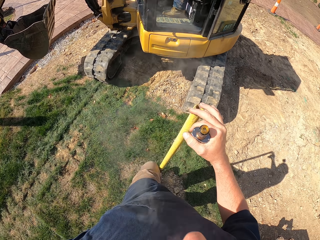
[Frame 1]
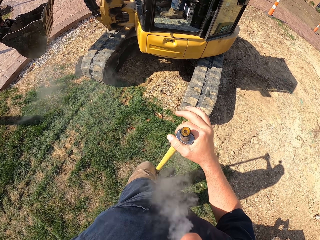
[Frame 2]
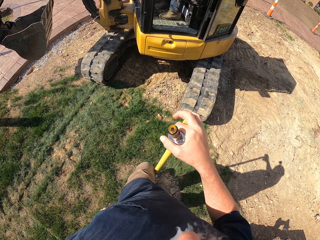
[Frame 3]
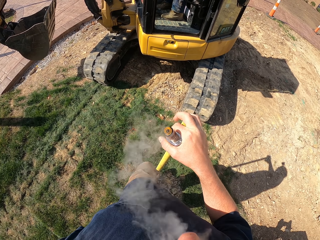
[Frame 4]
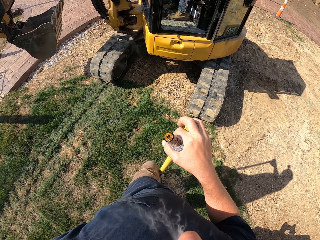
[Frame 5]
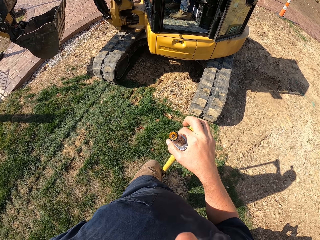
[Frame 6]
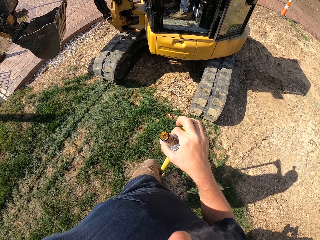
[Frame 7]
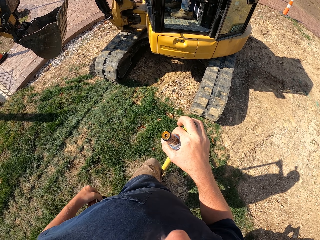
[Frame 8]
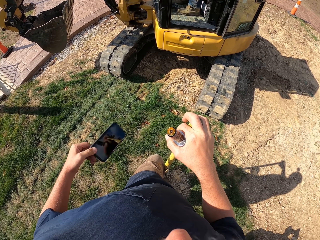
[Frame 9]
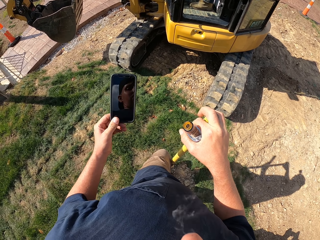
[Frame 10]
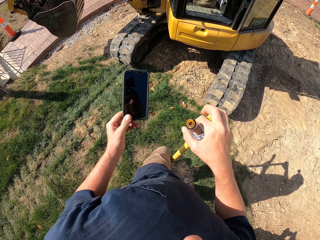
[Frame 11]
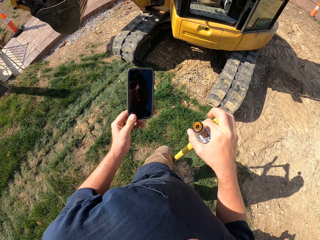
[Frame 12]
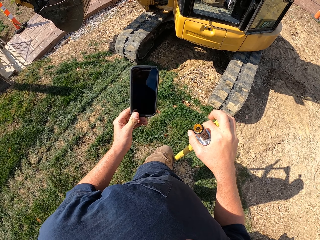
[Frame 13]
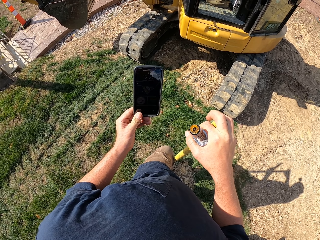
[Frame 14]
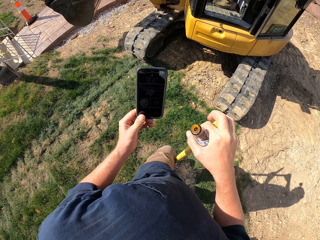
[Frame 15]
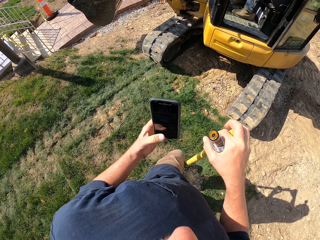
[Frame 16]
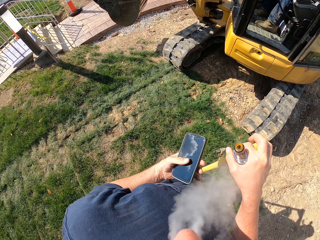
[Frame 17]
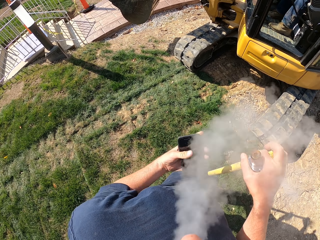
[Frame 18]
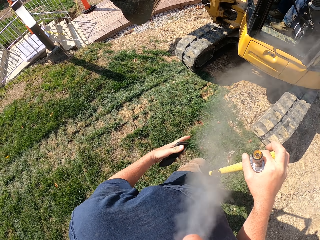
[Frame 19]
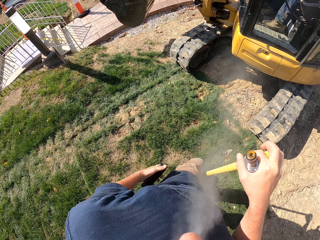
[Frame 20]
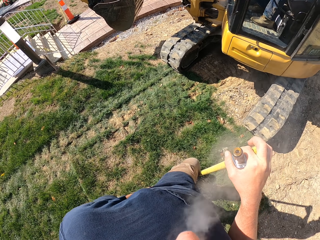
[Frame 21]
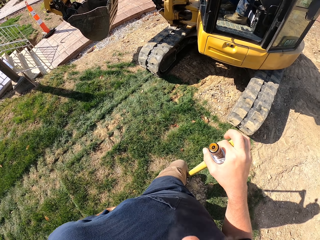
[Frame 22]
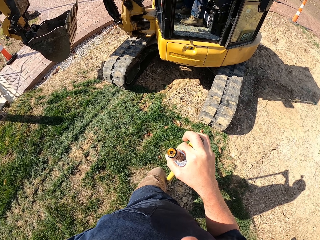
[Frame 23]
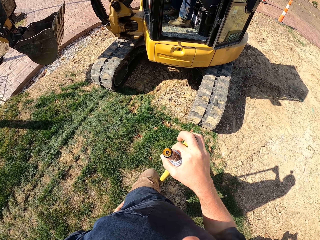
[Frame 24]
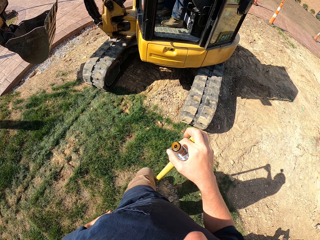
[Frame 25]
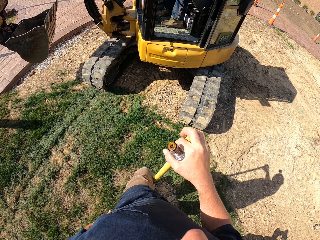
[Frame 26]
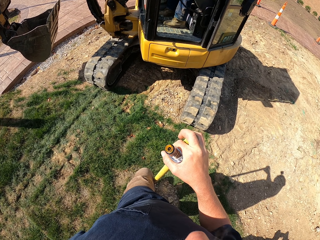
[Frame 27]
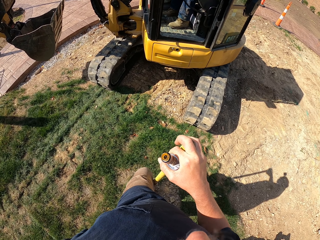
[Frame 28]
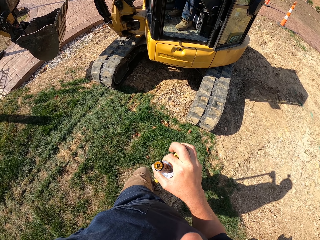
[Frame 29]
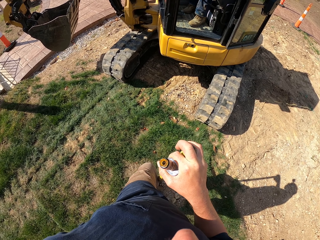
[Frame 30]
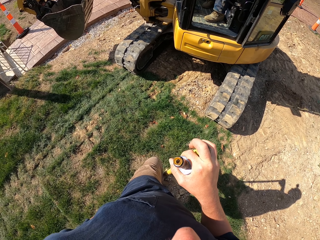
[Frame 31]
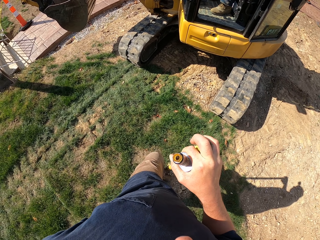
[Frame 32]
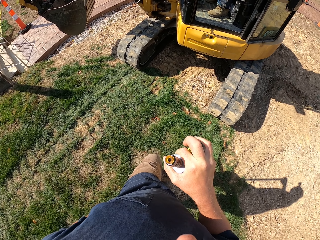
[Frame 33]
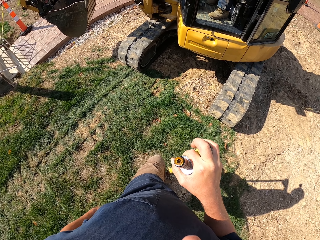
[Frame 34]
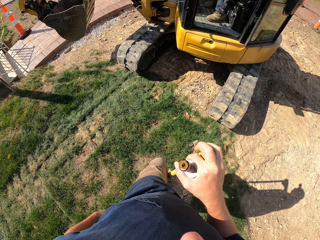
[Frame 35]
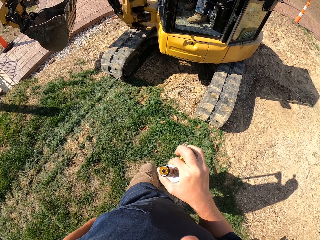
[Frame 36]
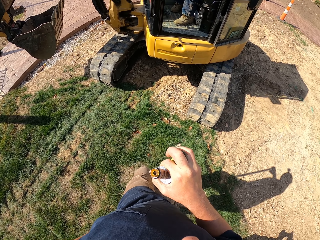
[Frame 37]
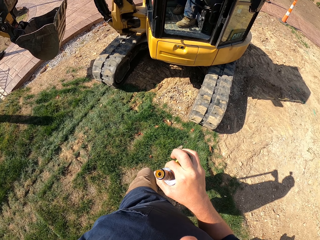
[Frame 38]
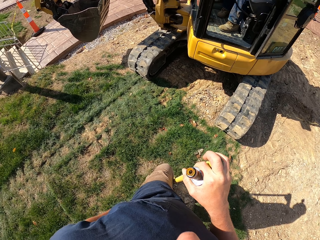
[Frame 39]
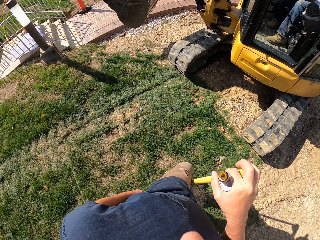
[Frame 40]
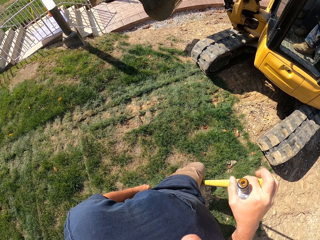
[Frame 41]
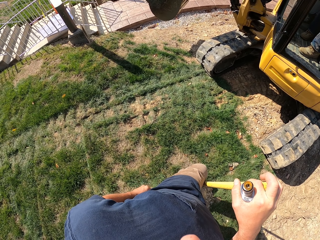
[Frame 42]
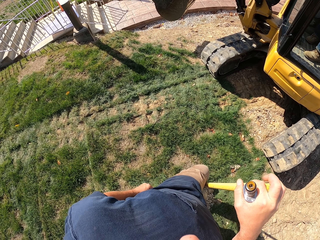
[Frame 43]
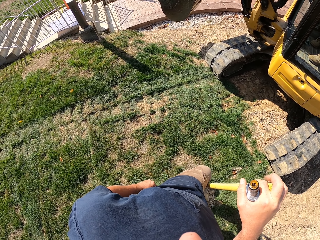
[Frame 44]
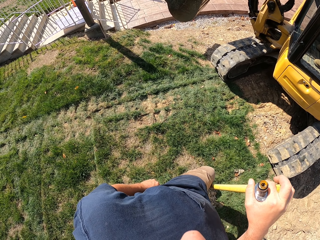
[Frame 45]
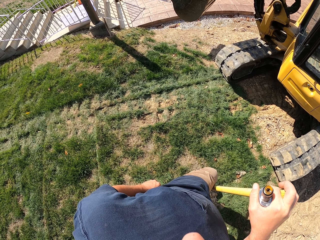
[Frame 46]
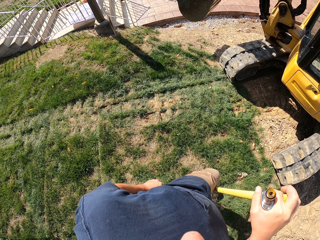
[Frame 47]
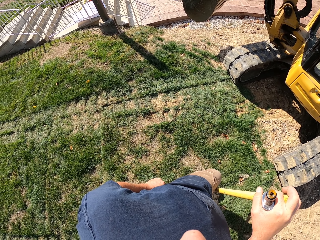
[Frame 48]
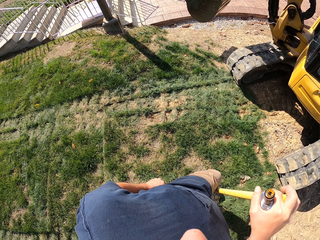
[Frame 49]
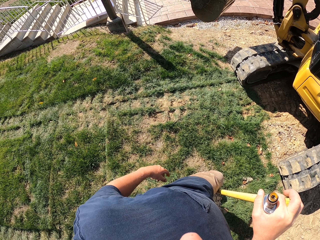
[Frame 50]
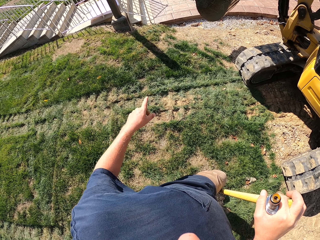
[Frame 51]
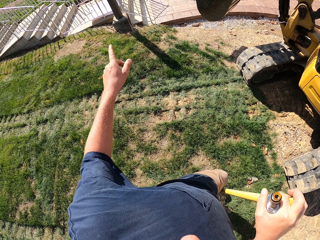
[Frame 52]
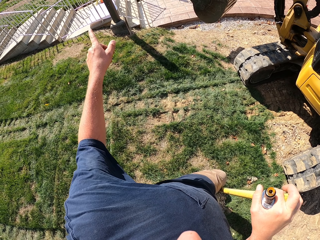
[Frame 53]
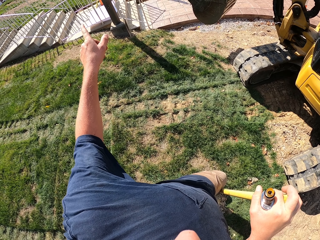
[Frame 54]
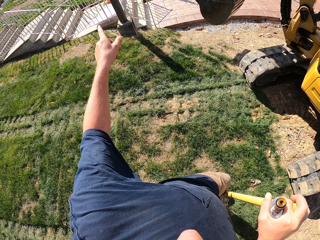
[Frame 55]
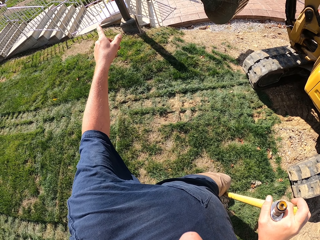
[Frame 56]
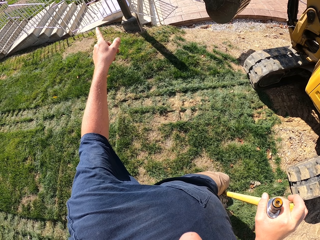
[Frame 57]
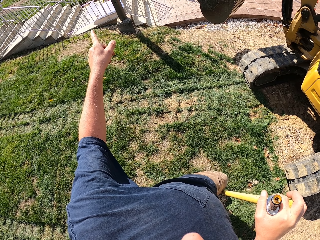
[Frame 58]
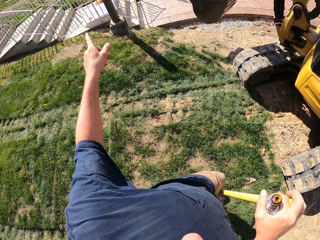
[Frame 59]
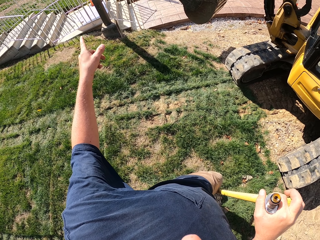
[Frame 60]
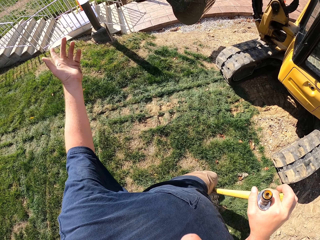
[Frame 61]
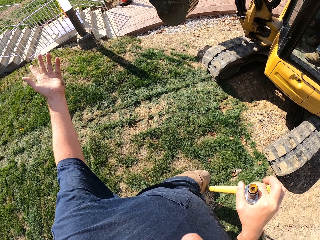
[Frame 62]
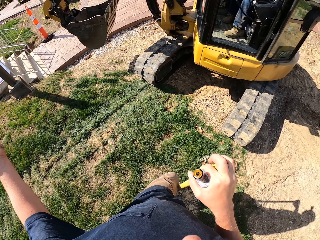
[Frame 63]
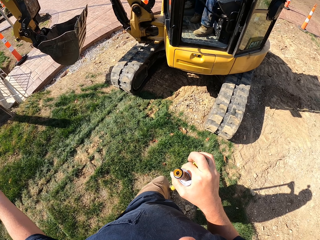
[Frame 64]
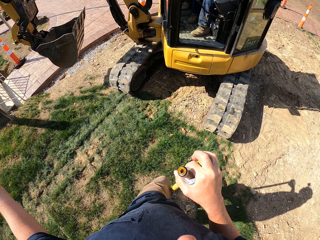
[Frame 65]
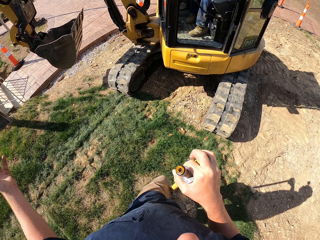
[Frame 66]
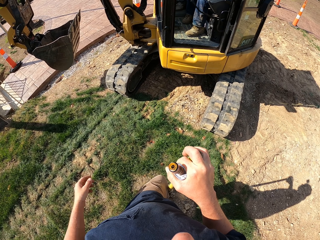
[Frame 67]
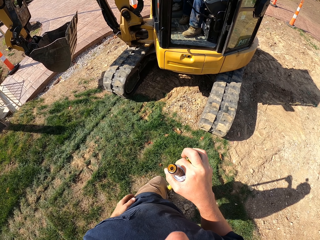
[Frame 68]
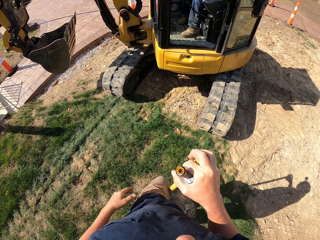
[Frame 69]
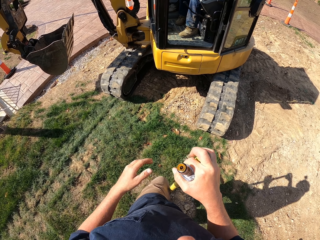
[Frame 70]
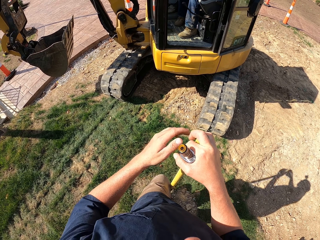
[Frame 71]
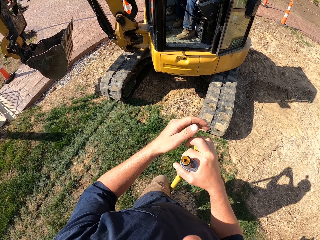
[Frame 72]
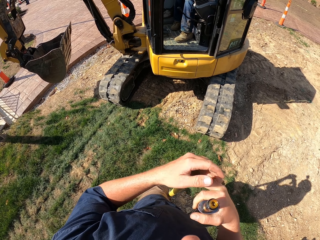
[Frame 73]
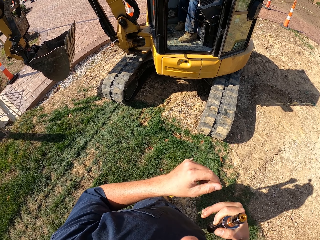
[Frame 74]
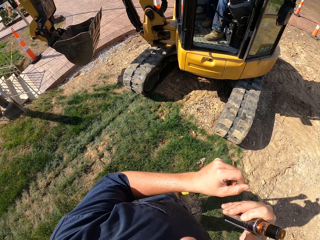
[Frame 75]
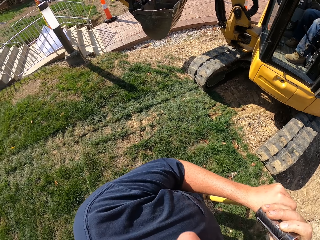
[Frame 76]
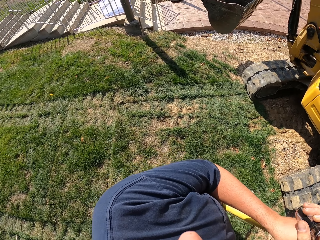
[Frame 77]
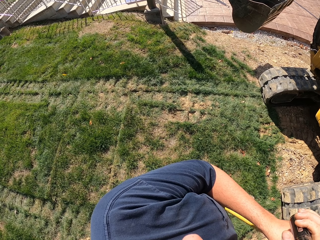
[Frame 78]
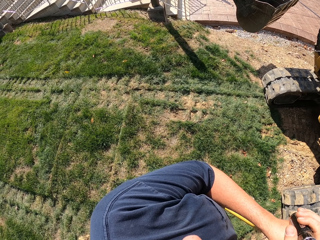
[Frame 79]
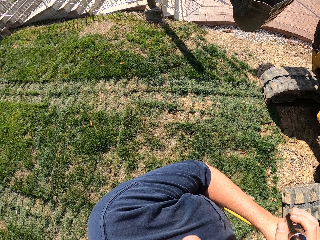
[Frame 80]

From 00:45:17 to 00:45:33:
The camera wearer holds the shovel with the right hand. He takes the phone out of his pocket. He looks at the phone. He puts the phone in the pocket. He converses with a man.

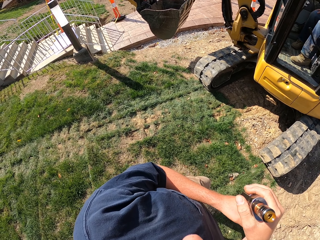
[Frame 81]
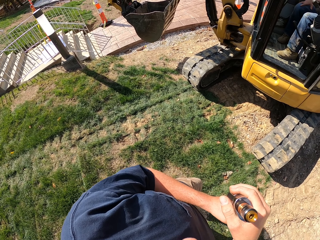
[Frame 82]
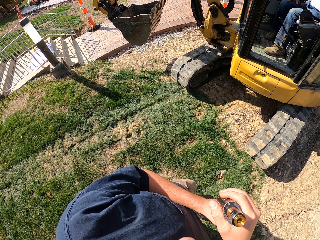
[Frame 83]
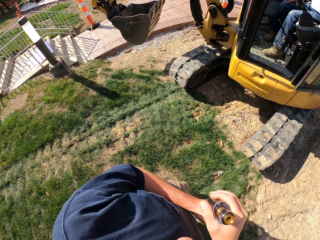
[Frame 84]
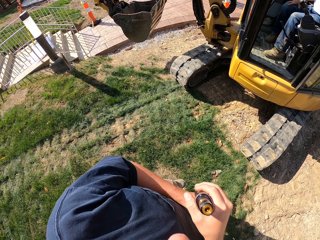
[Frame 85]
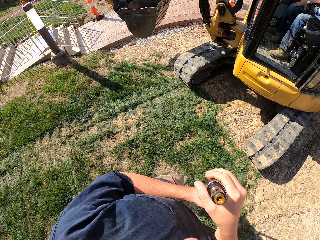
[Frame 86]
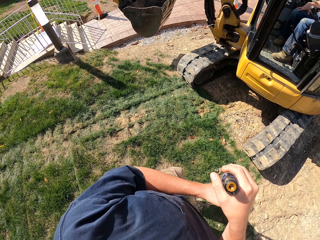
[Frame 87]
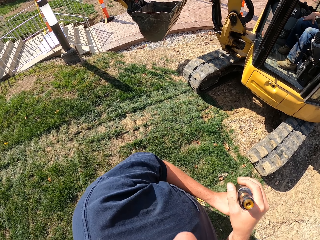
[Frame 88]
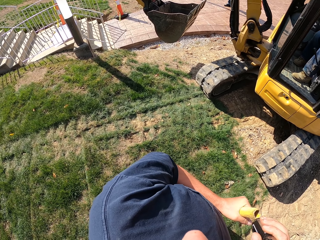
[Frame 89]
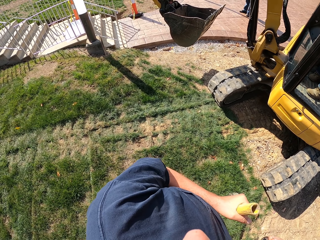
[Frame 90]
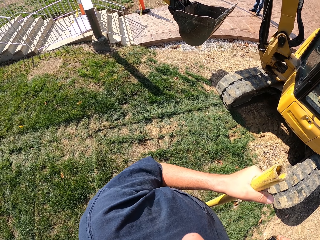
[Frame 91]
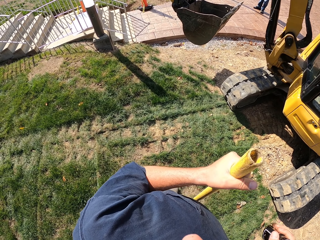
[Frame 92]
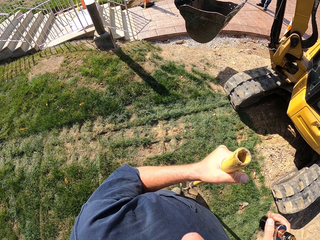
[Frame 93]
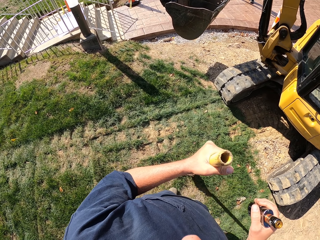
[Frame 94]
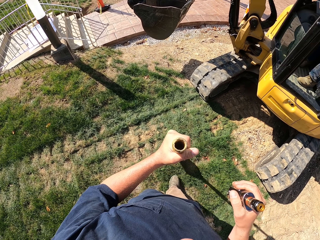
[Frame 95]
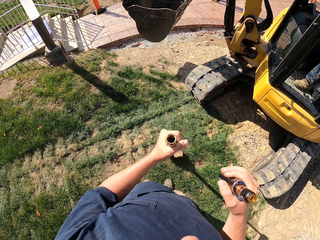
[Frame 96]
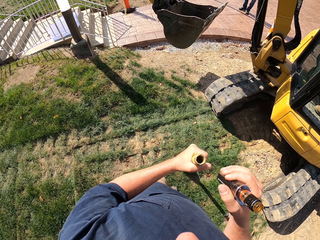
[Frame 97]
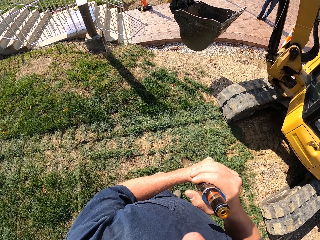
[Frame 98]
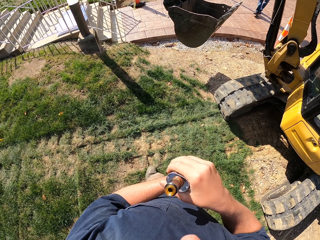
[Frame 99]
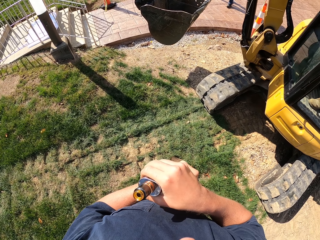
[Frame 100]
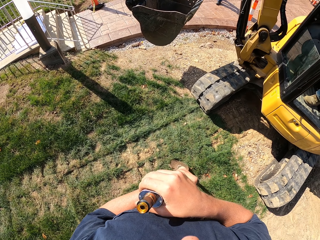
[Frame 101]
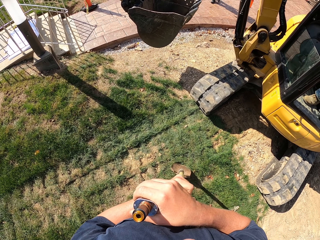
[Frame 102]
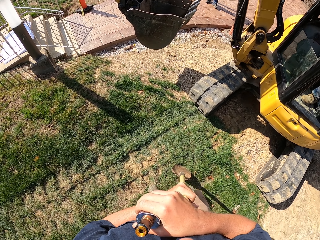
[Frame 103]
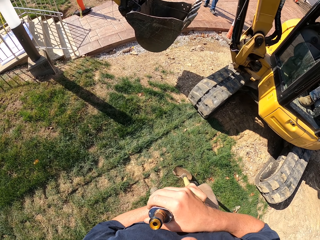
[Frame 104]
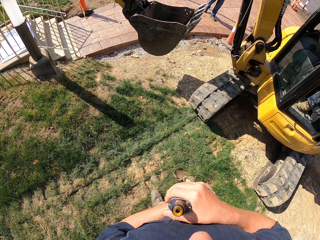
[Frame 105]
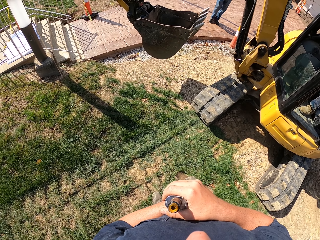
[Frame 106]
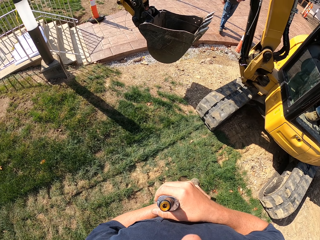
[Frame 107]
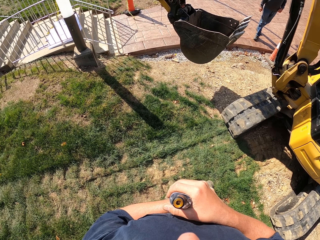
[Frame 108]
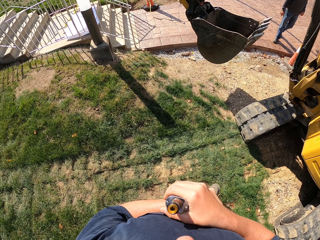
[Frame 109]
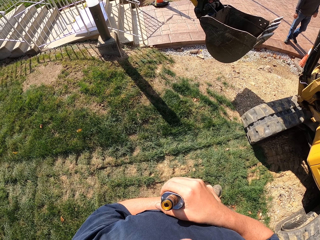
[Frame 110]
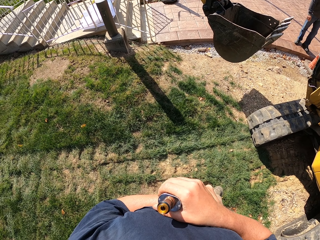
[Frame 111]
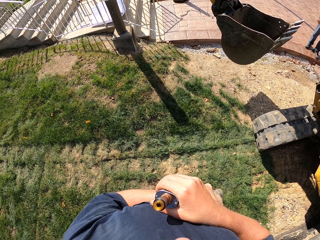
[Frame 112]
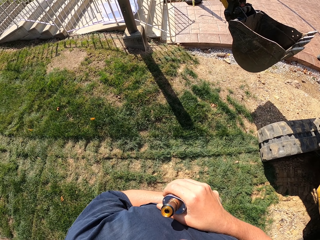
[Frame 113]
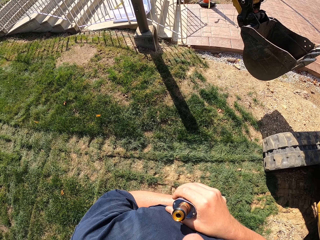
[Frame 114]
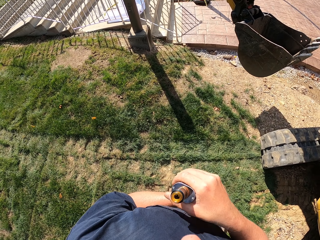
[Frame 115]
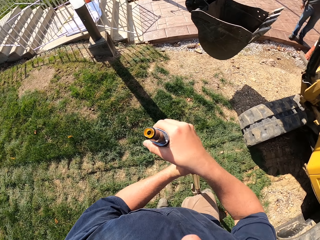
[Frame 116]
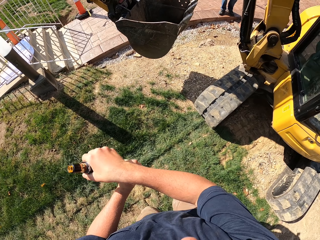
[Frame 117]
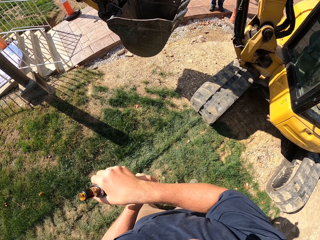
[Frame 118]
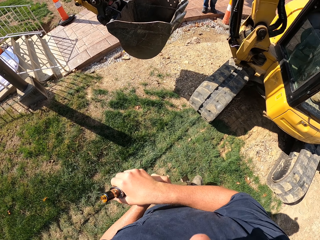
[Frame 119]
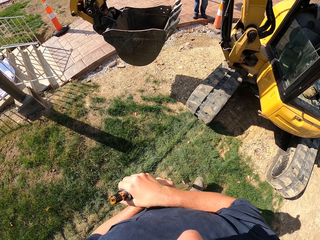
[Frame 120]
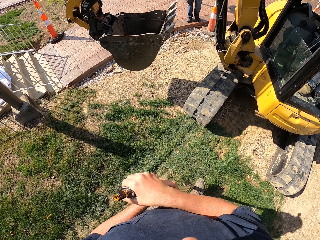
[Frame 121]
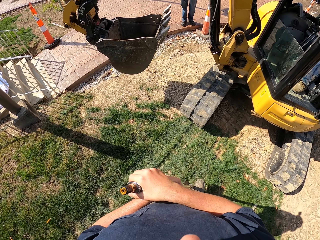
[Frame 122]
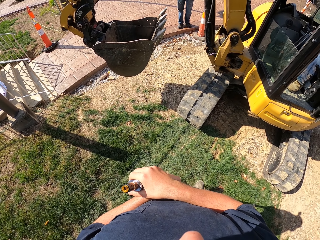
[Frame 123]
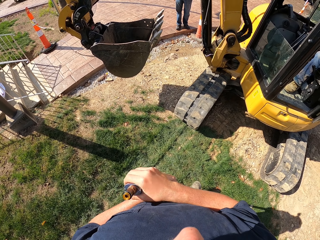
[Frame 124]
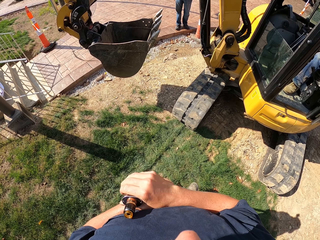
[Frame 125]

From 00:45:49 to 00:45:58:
The camera wearer carries the shovel on the compound. They hold the shovel on the compound.
